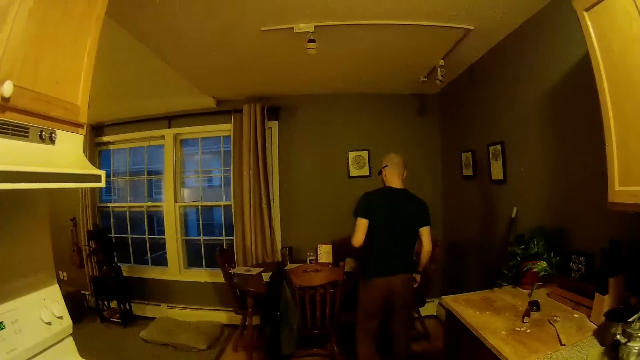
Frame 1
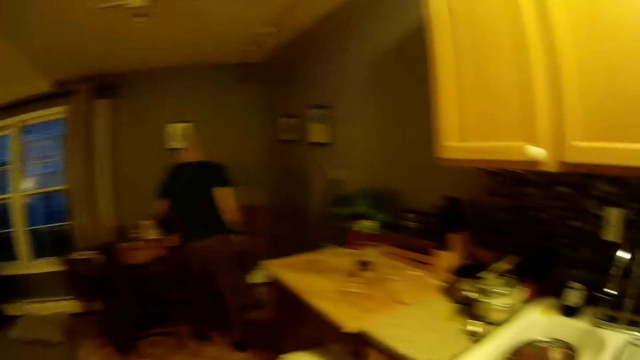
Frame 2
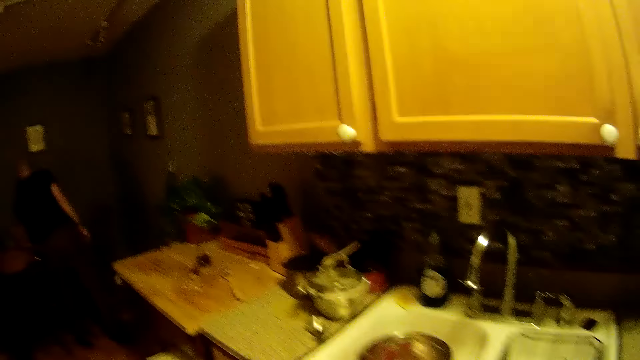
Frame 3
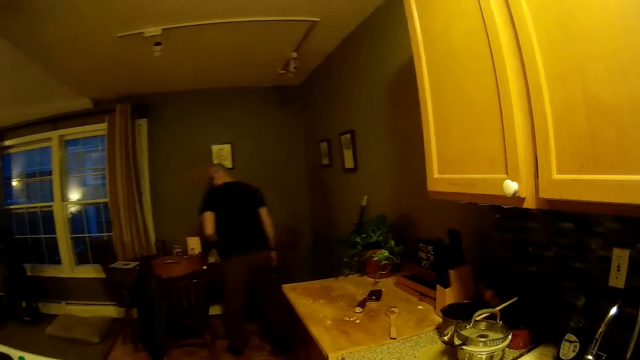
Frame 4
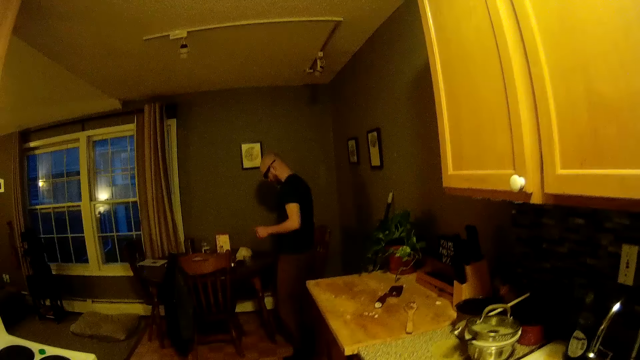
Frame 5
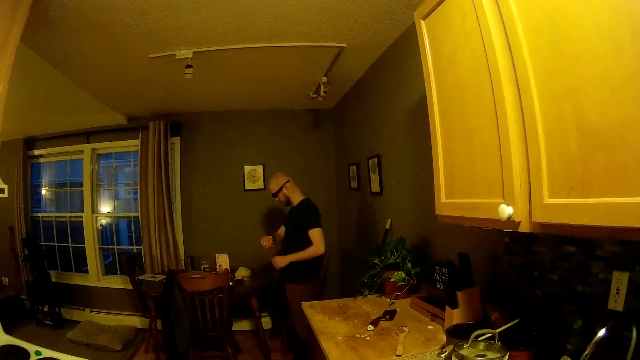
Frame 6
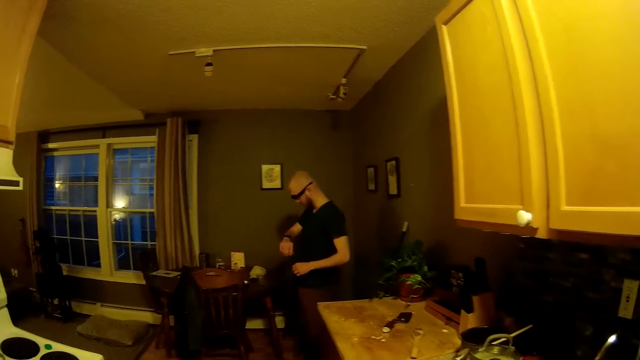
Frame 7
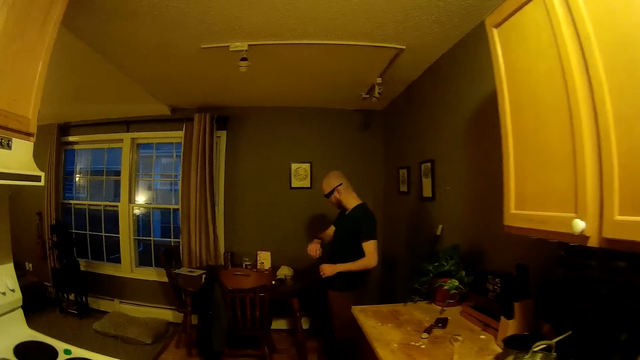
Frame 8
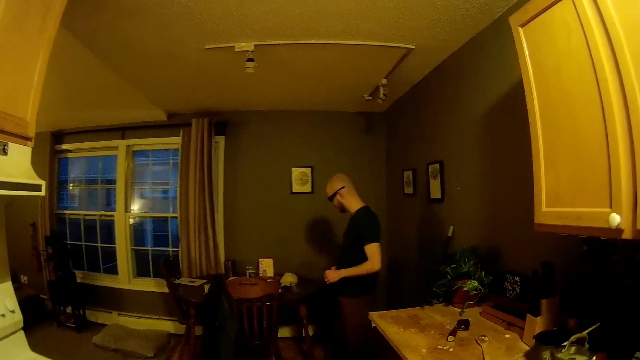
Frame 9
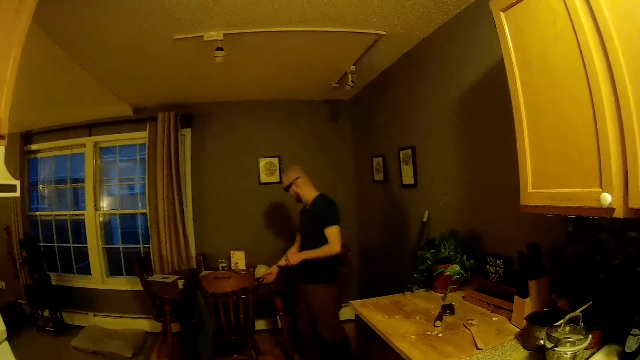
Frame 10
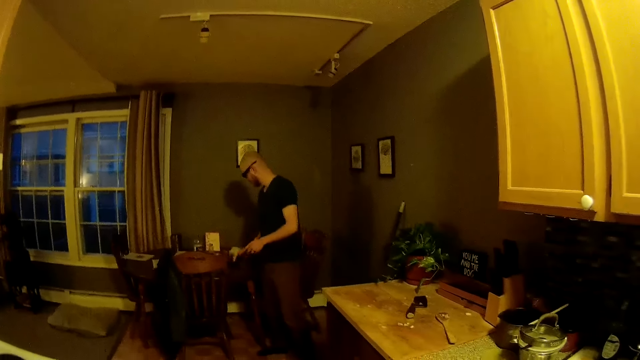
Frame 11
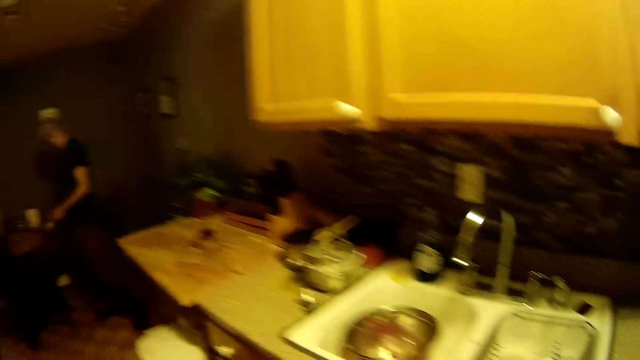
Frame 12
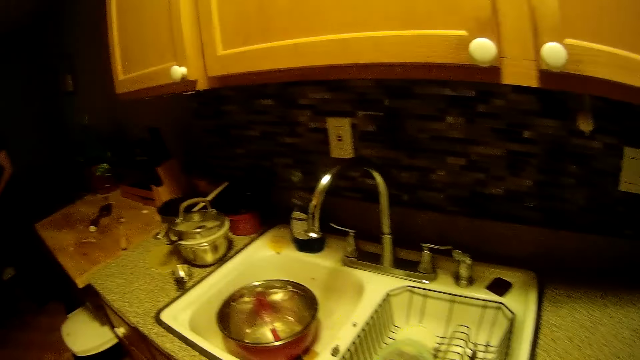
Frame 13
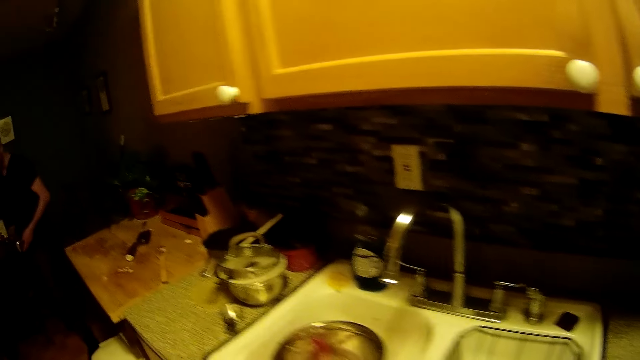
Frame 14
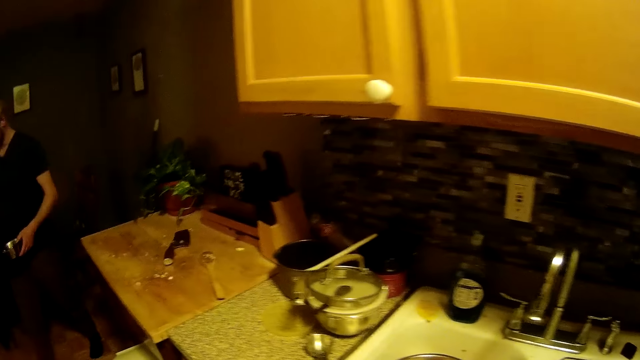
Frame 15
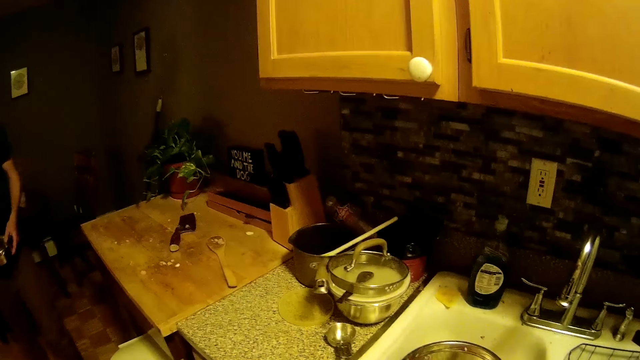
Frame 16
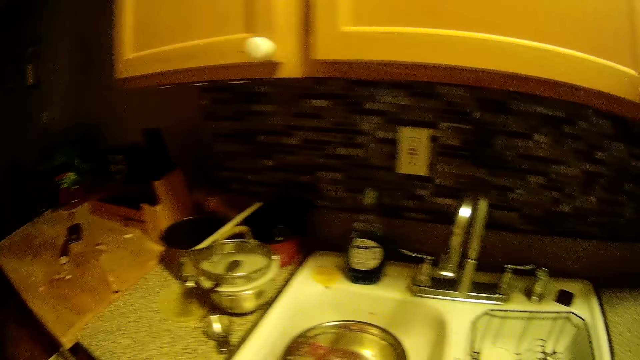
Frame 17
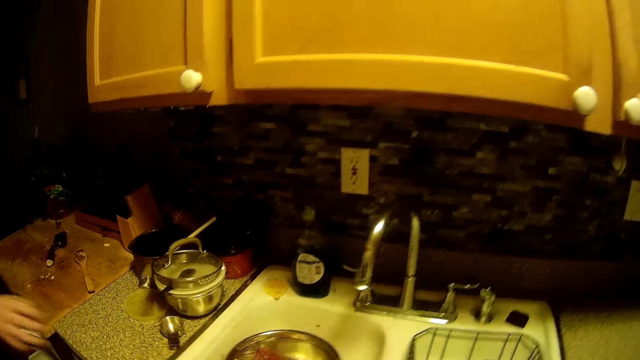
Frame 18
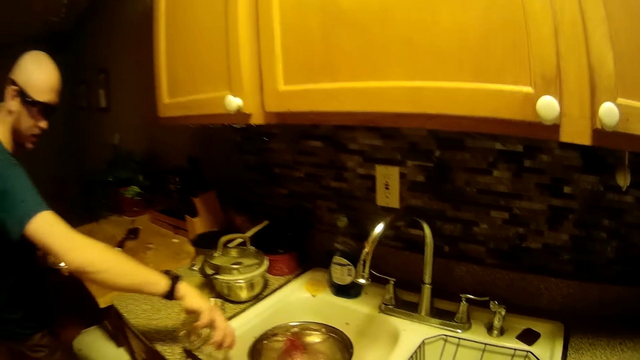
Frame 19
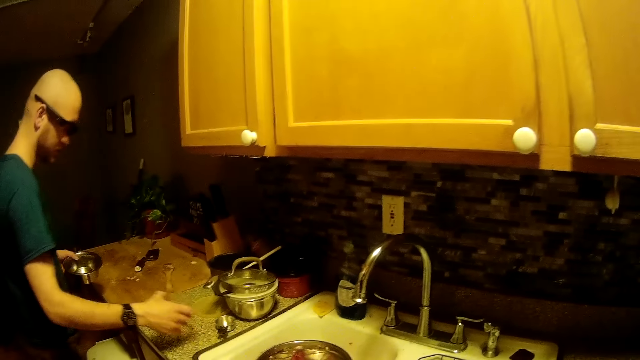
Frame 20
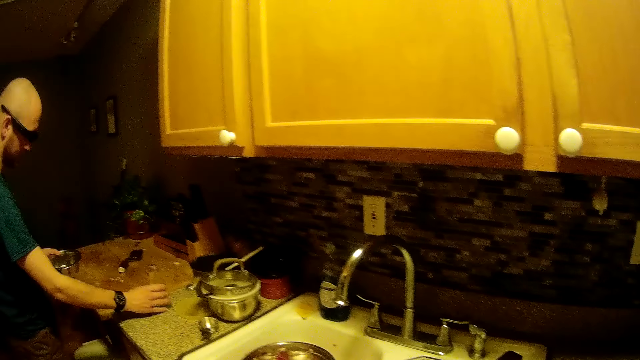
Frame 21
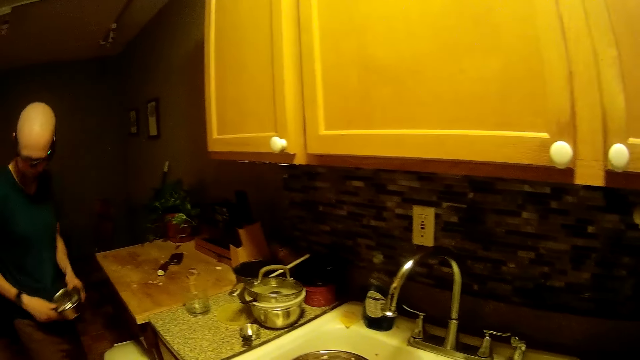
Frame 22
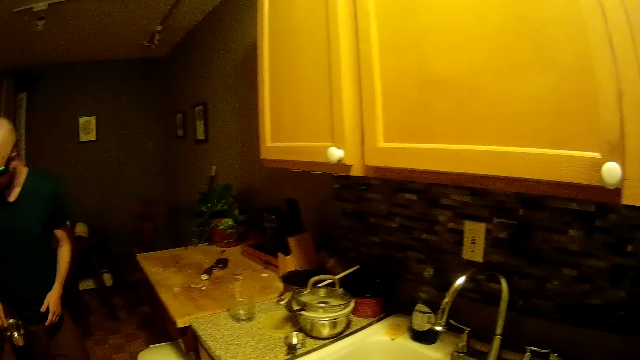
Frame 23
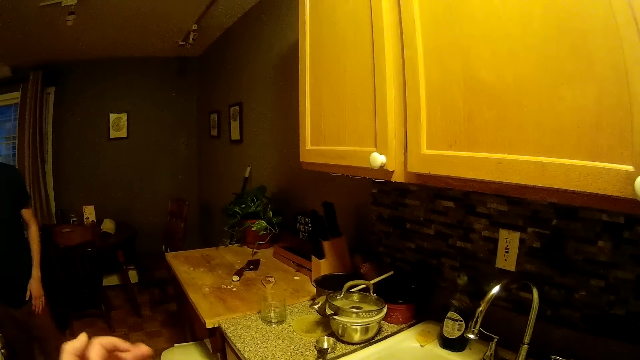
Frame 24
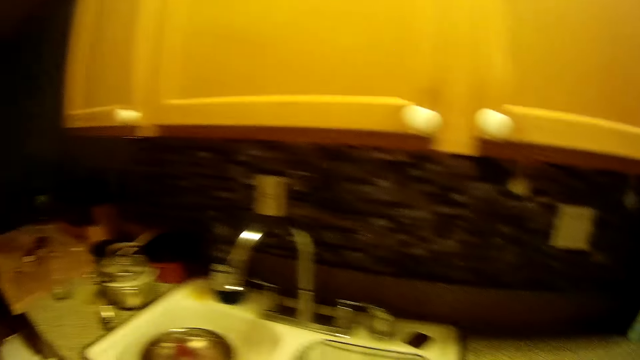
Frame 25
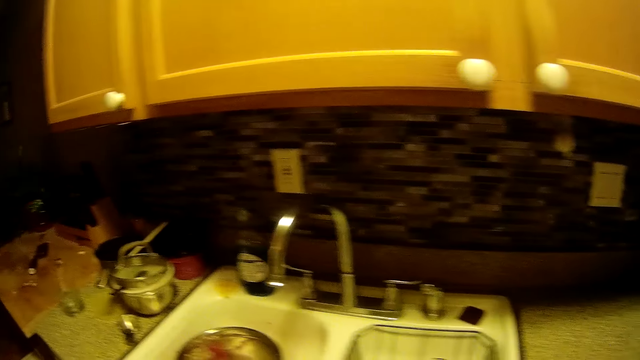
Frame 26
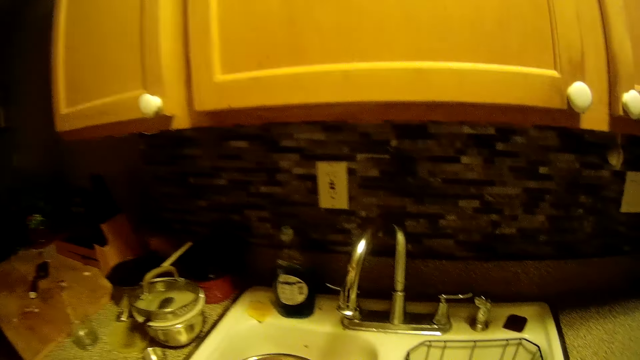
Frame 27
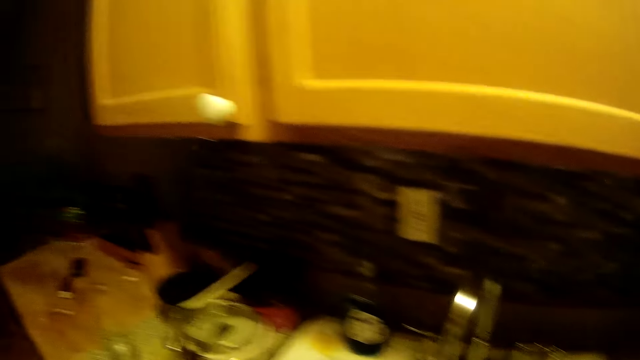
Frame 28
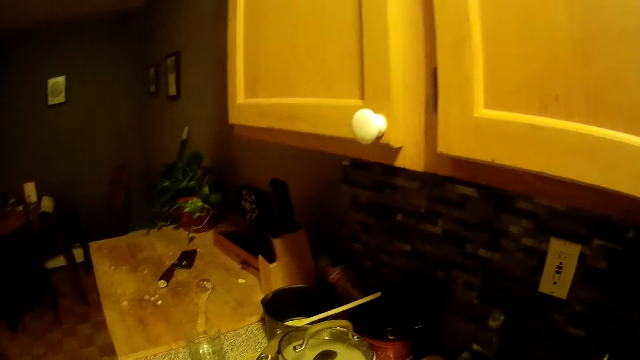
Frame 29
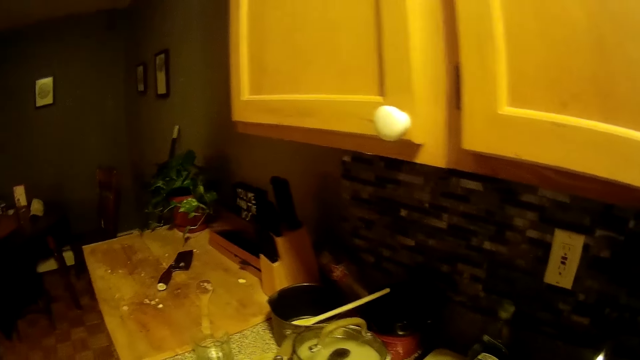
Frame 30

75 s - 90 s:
The man drops the jar on the dining table with his left hand. The camera wearer talks with the man. The man looks at the wrist watch on his right hand. The man picks up a steel bowl on the dining table with his right hand. The man pours water from a cup in his right hand into the kitchen sink. The man places the cup on the kitchen slab with his right hand. The man transfers the steel bowl in his right hand to his left hand. The camera wearer interacts with the man.

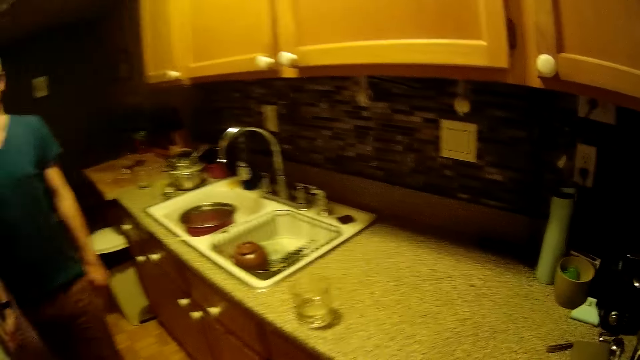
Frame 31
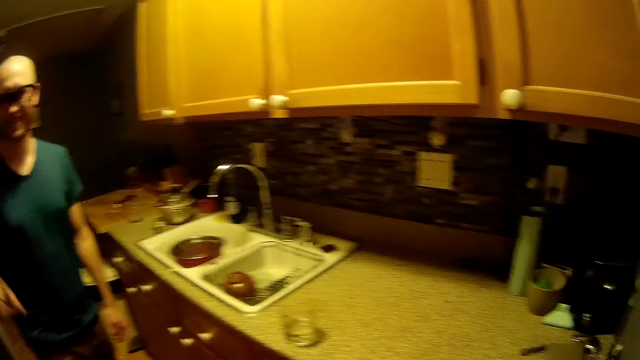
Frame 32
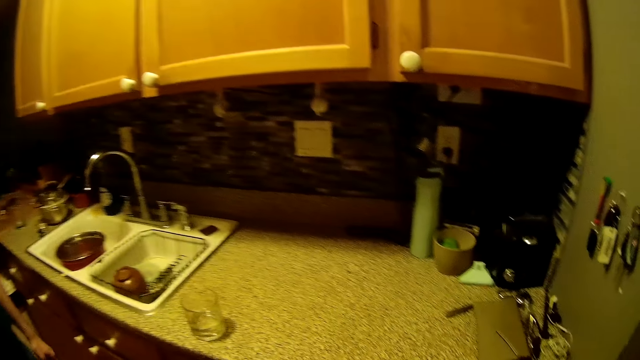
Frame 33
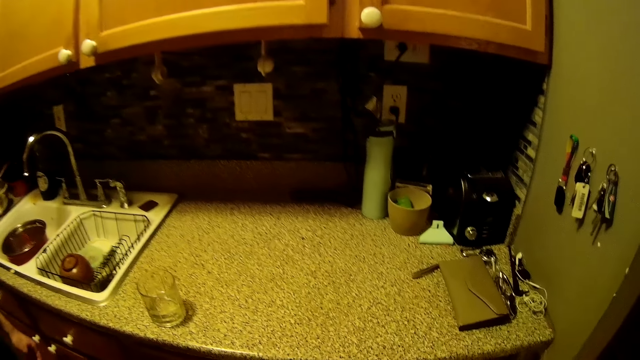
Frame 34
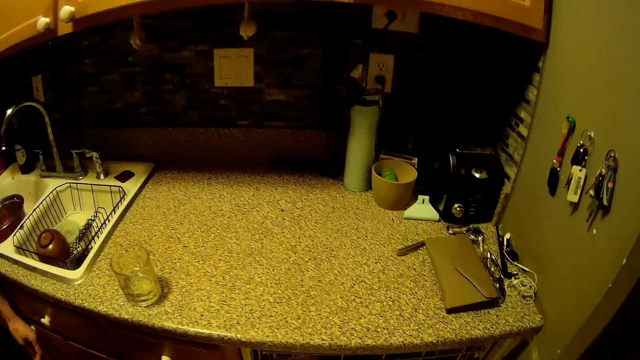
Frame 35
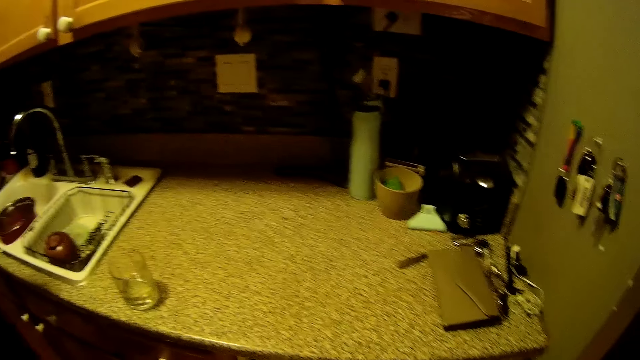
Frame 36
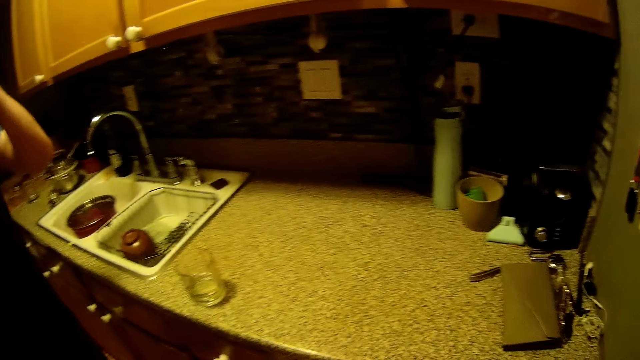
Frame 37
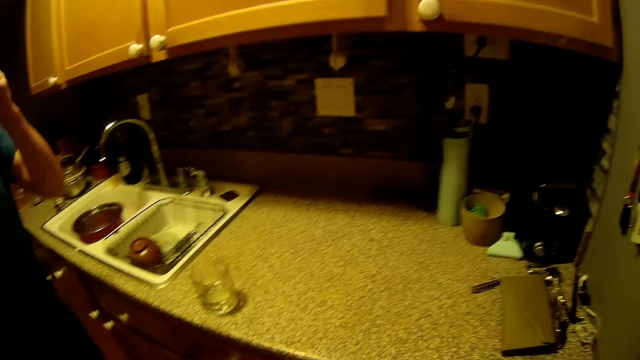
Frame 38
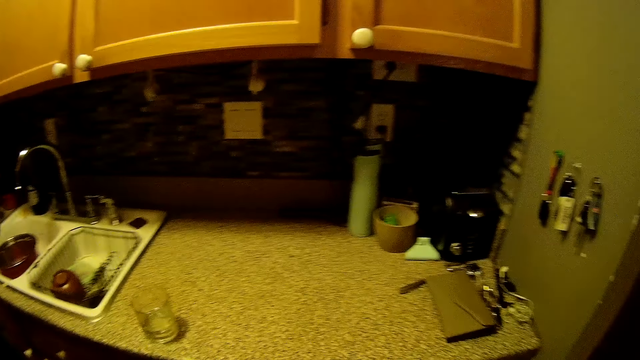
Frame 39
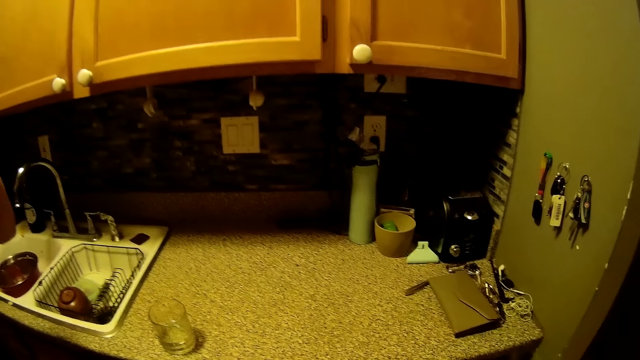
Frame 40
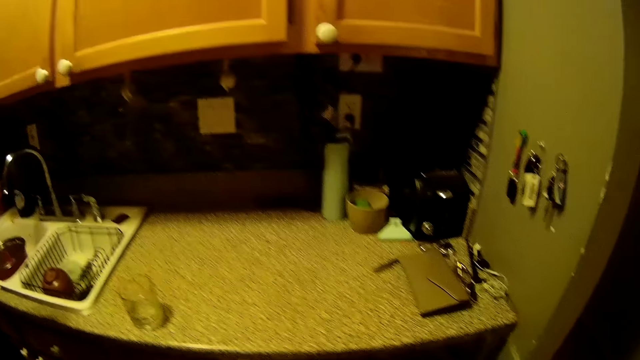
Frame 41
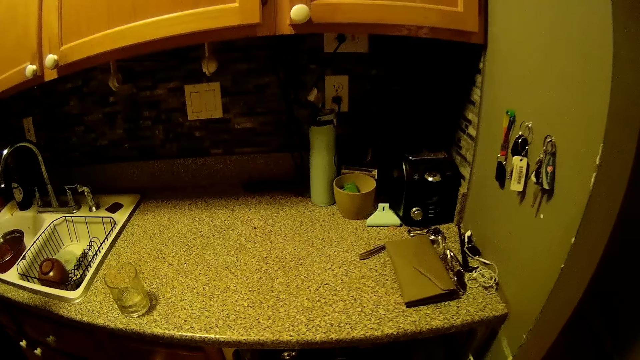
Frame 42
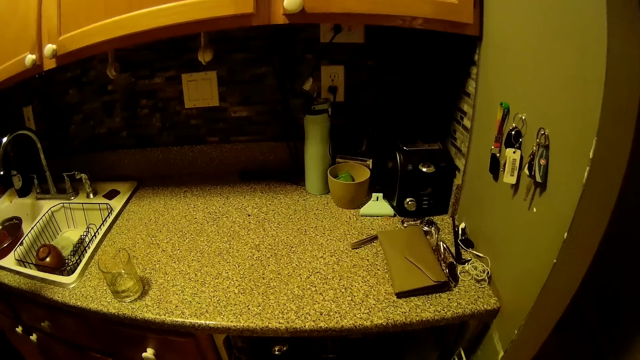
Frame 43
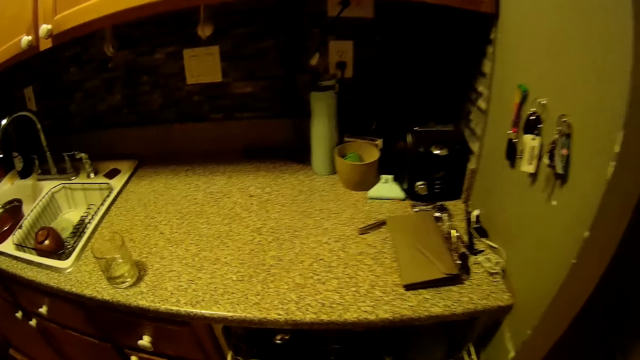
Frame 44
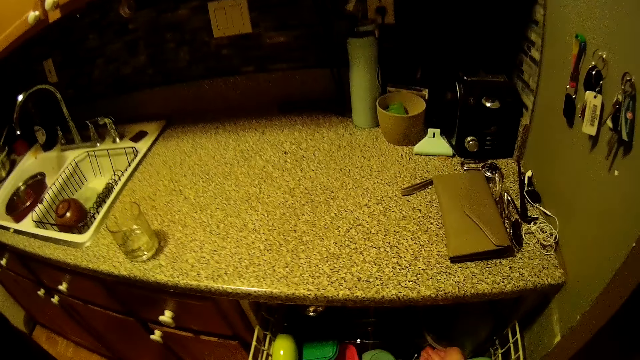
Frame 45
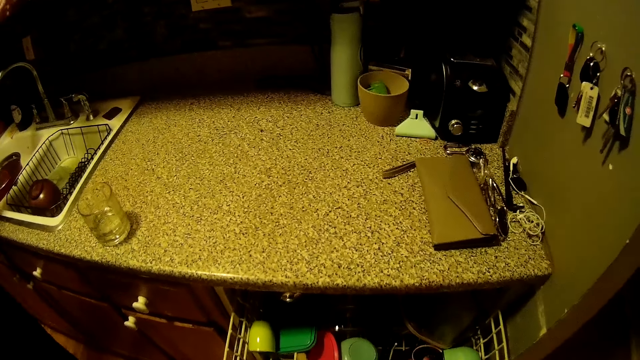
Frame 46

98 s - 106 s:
The man touches his face with his left hand. The camera wearer pulls out a drawer with her right hand. She picks up a container. She talks with the man.
